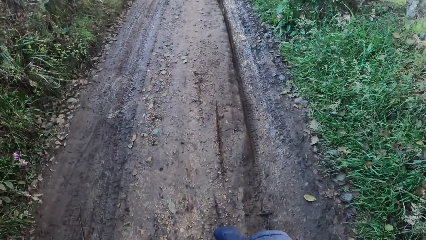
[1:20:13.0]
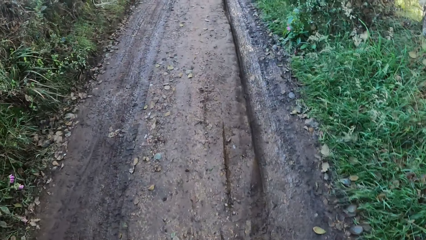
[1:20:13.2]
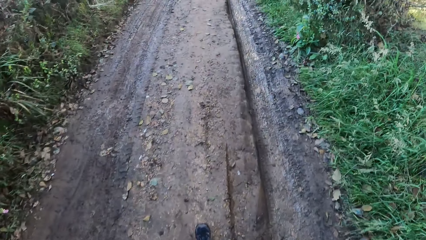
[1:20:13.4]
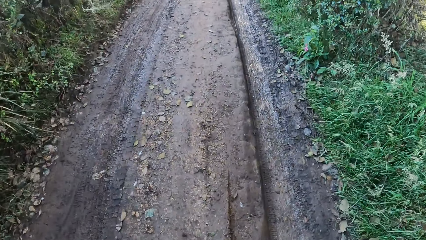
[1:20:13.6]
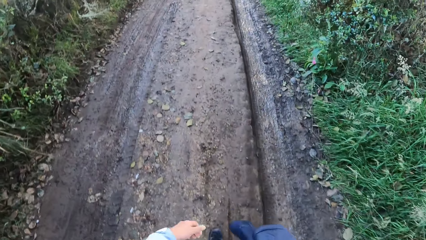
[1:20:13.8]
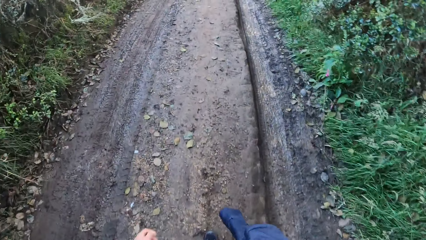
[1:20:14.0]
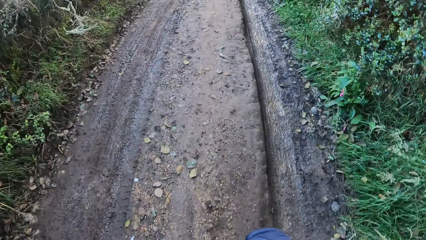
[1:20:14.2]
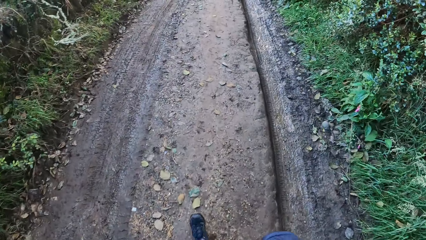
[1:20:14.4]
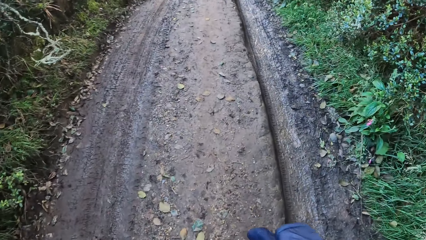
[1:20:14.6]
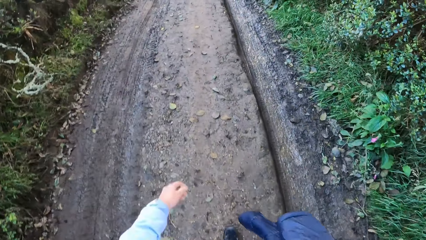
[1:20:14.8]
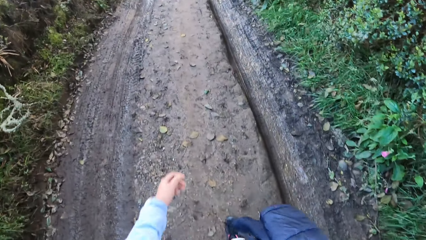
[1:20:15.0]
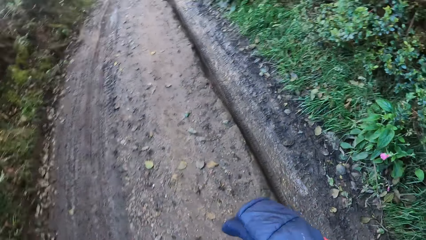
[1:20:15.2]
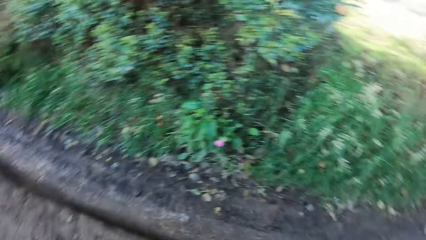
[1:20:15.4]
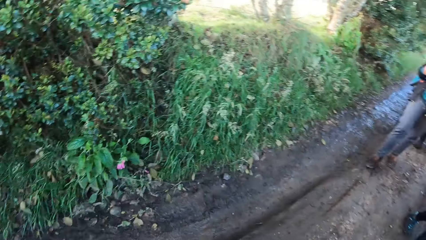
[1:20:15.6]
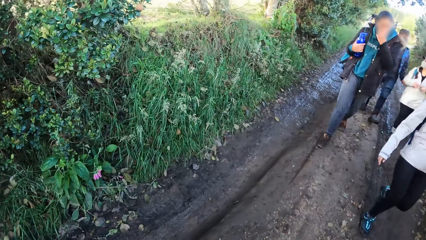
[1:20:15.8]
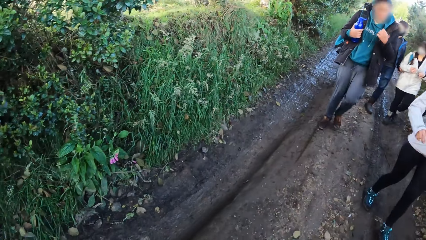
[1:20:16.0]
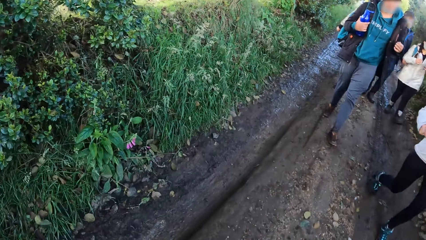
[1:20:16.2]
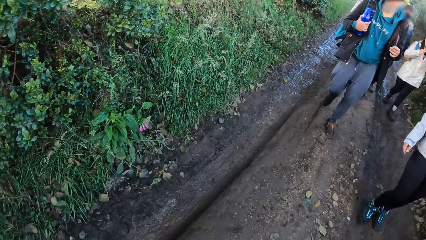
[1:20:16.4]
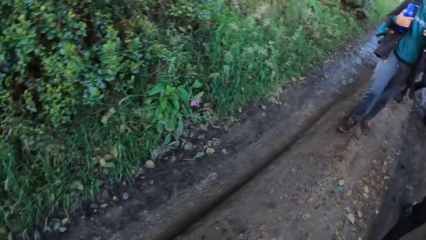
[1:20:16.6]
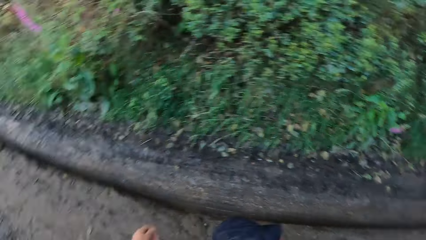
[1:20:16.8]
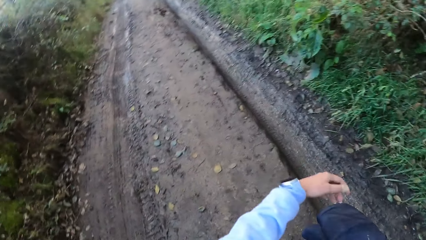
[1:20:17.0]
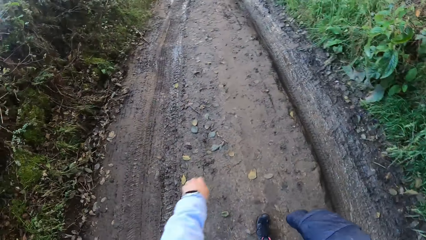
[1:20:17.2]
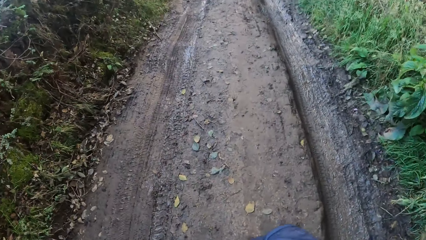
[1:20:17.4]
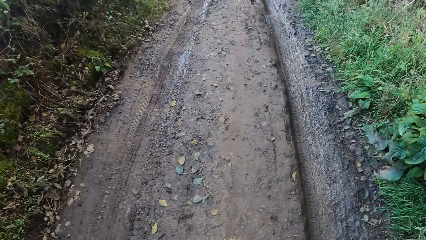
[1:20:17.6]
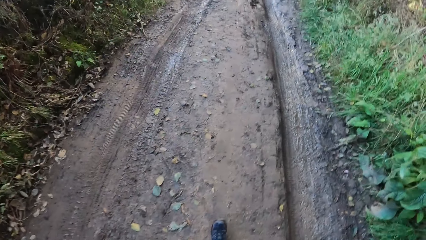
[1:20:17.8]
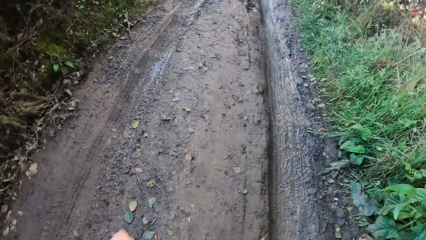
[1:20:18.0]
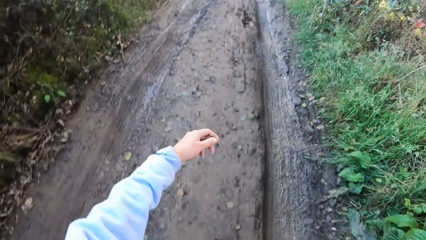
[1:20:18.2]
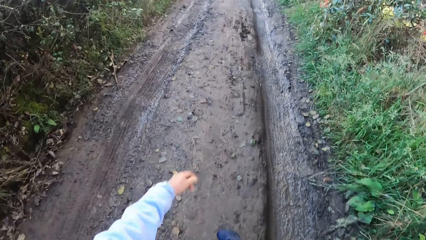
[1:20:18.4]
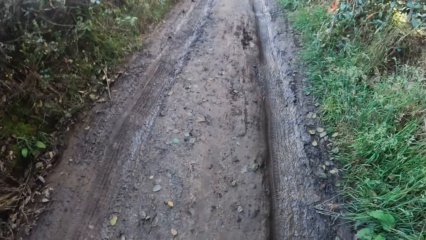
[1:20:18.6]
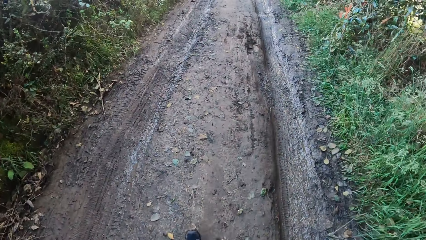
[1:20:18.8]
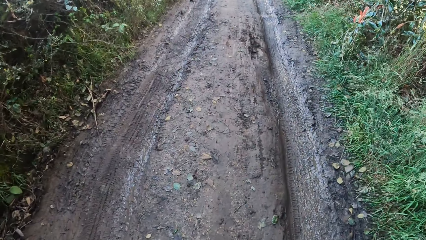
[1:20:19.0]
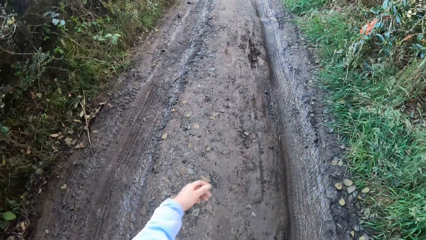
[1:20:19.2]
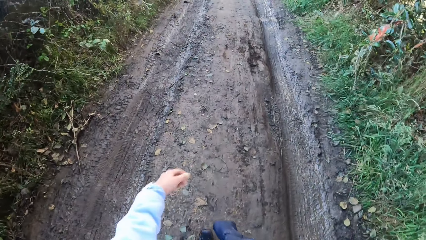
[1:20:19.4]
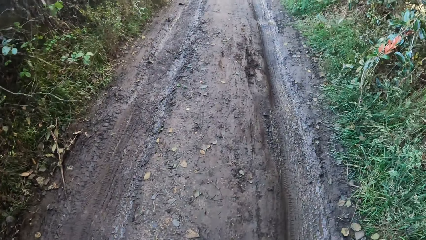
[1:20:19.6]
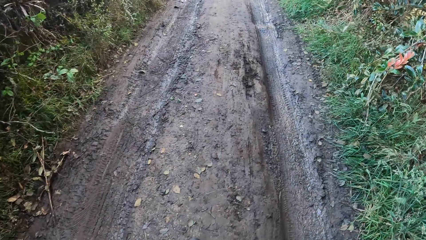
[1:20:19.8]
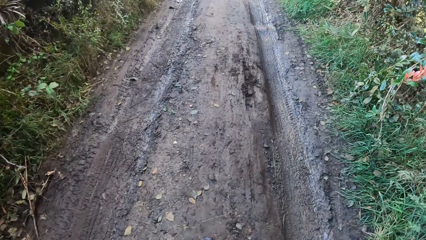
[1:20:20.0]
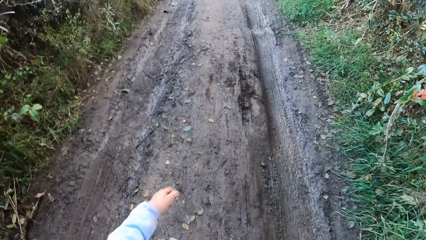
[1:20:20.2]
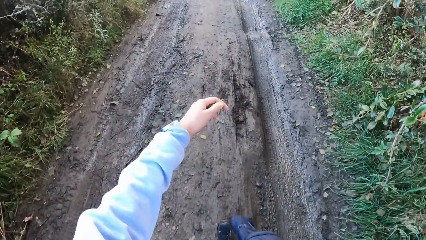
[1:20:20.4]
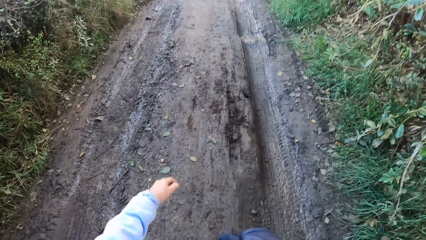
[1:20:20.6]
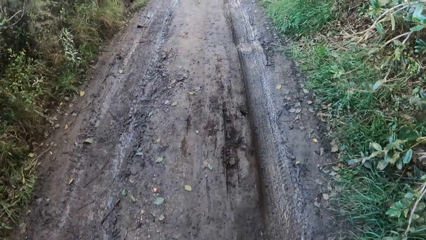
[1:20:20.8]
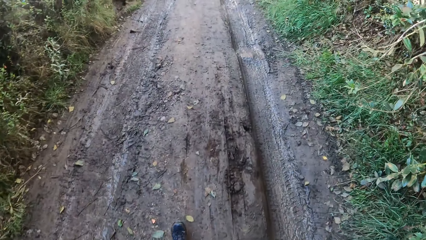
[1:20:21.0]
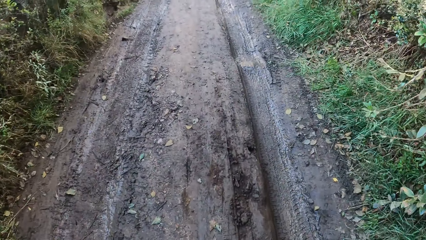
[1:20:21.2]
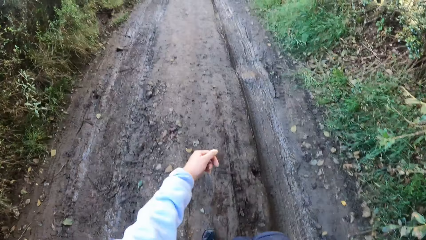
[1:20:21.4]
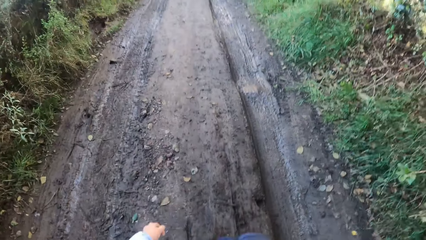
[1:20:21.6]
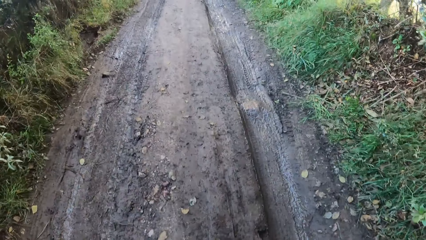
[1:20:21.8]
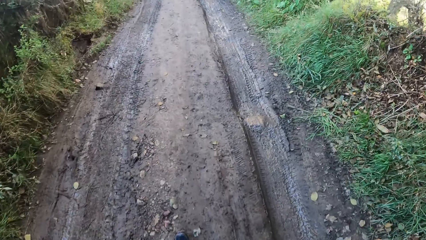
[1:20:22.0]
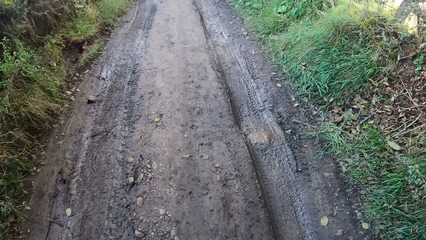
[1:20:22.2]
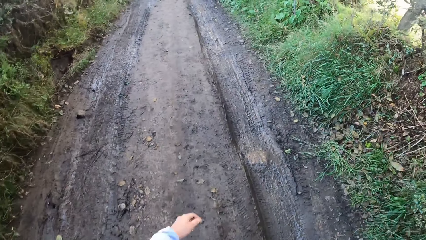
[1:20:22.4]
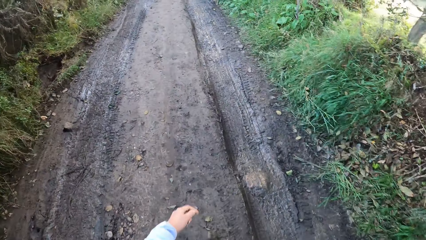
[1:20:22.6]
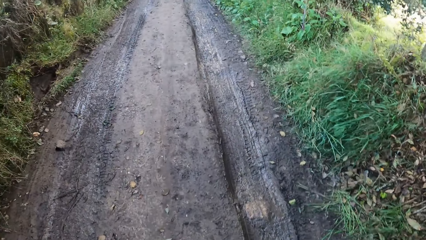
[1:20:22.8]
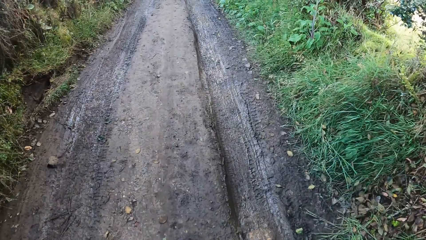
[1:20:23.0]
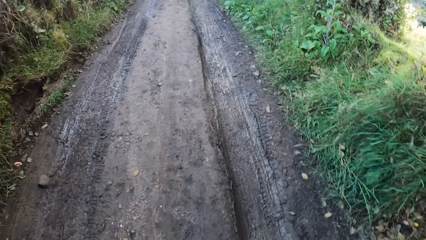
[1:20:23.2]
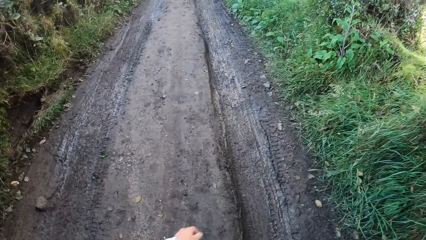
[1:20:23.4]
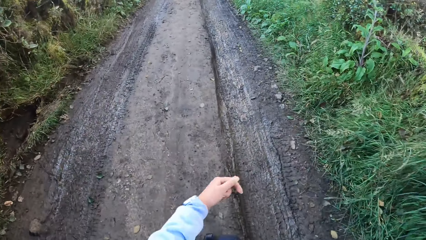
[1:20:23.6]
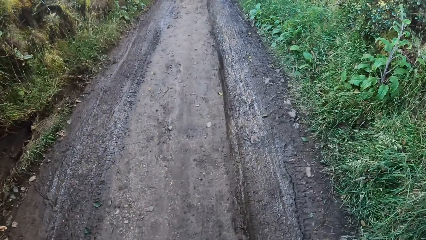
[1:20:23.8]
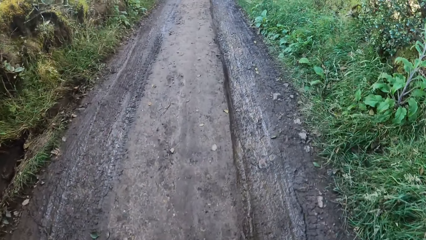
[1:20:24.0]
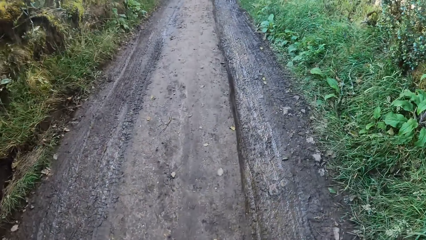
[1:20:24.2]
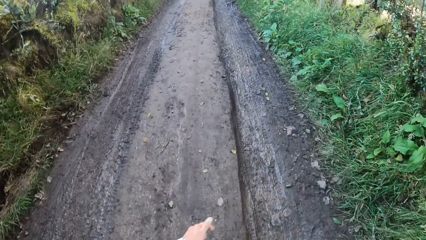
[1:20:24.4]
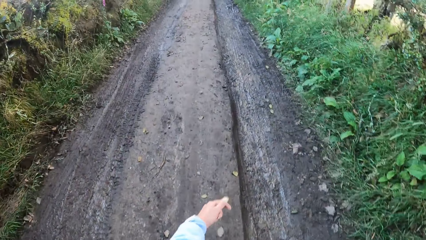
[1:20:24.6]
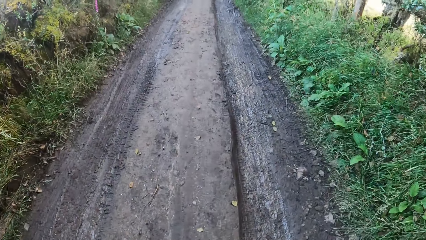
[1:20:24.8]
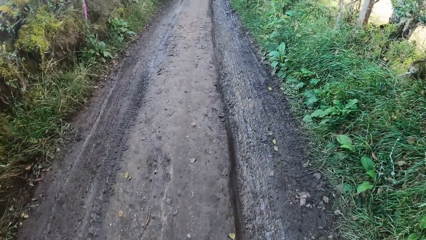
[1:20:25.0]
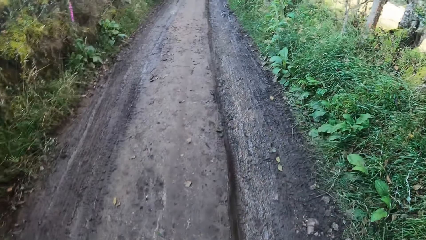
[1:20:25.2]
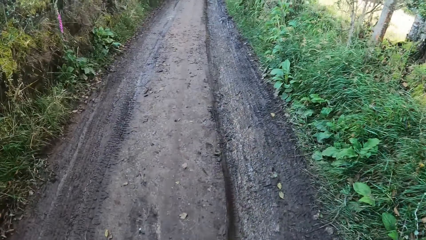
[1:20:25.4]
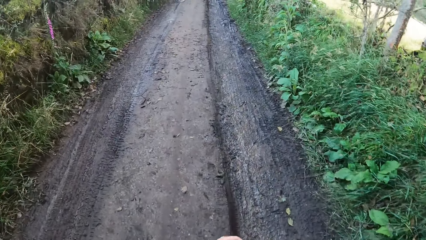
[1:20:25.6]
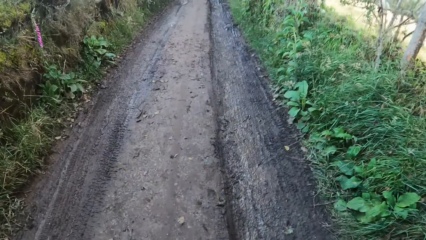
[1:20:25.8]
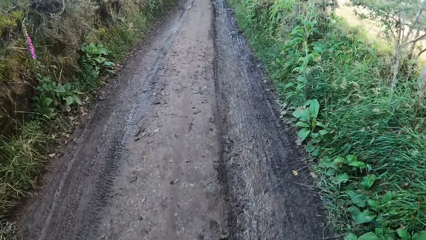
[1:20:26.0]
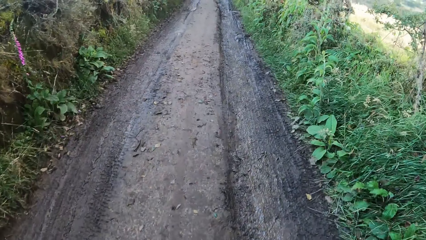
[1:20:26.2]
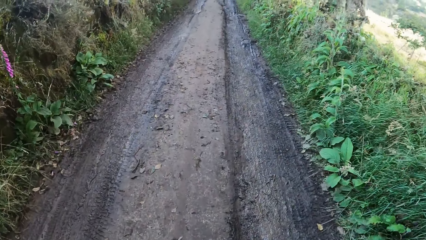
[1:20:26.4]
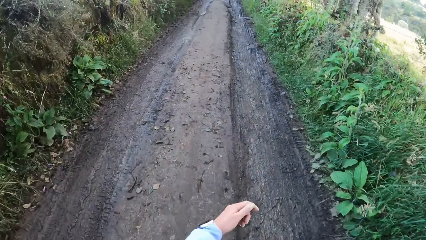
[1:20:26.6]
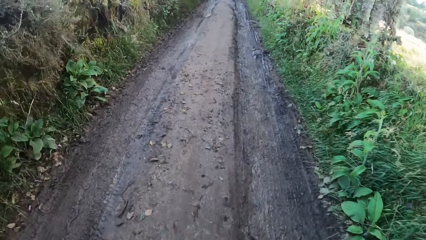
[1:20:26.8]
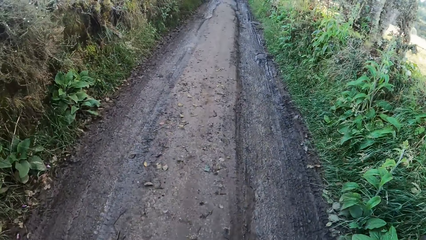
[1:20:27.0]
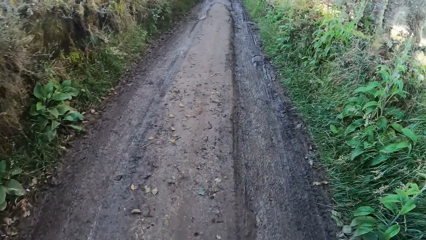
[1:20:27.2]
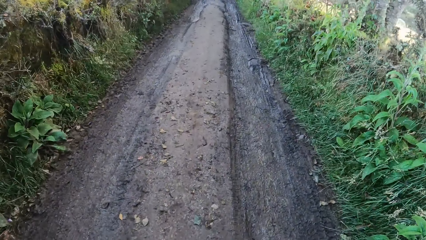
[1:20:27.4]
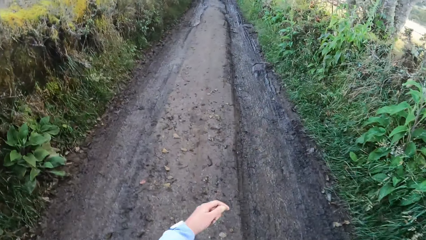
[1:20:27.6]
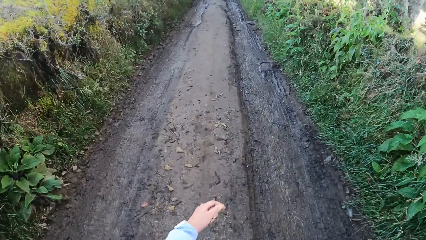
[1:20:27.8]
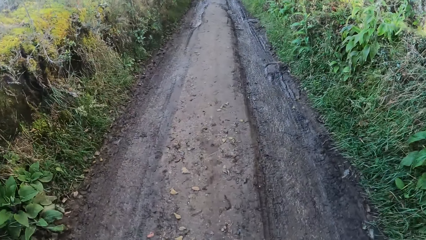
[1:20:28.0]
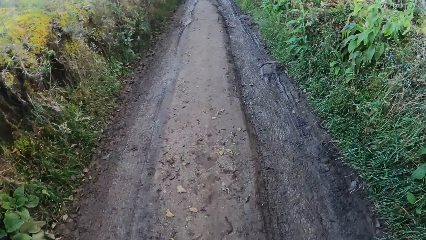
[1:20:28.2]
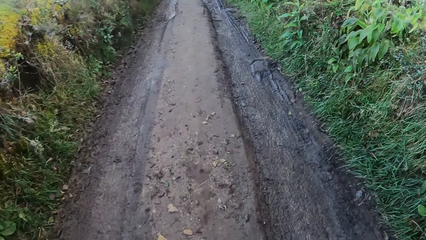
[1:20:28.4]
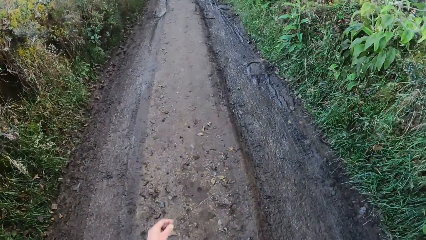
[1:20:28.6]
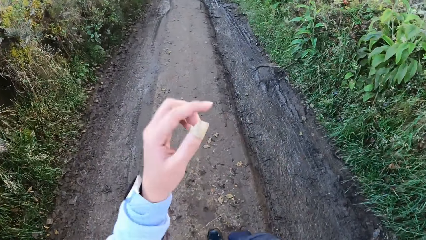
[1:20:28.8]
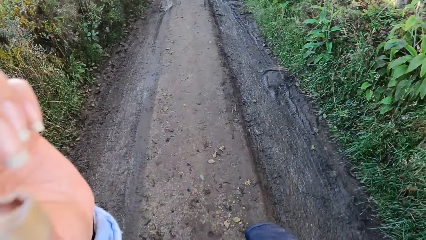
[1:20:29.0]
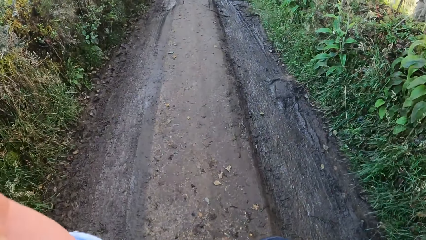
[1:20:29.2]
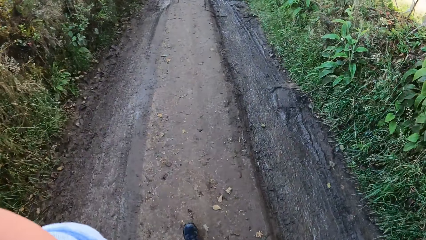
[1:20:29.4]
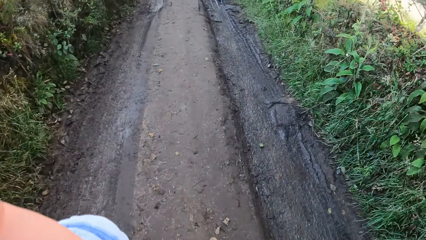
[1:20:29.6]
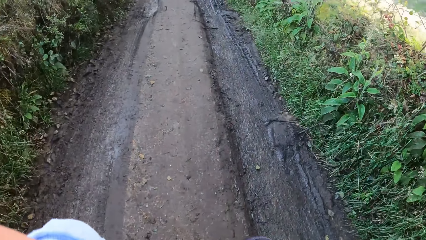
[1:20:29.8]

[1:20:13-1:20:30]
The camera wearer looks around. They look back.
